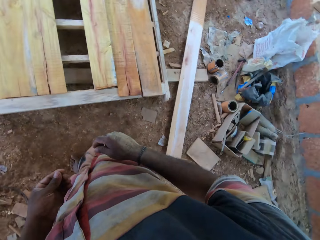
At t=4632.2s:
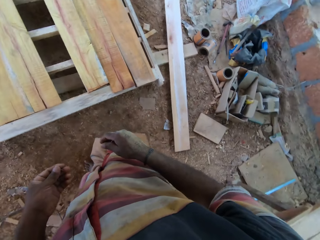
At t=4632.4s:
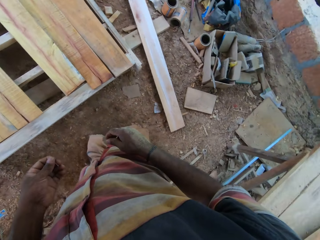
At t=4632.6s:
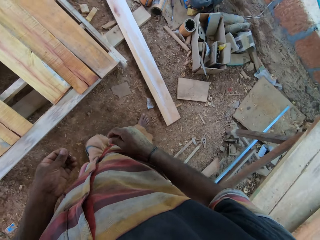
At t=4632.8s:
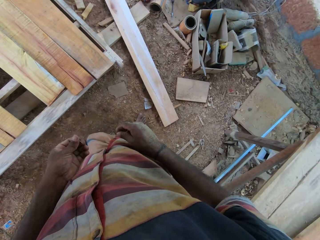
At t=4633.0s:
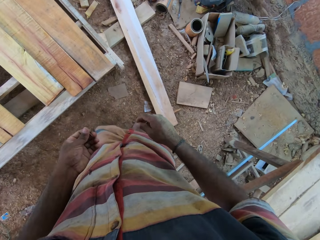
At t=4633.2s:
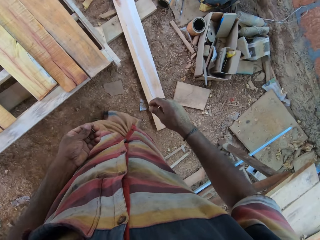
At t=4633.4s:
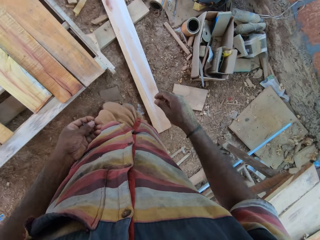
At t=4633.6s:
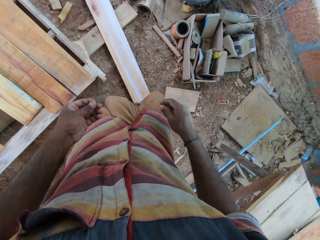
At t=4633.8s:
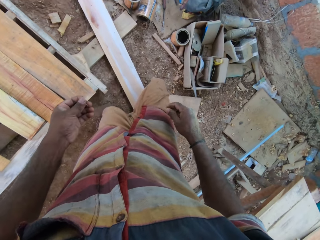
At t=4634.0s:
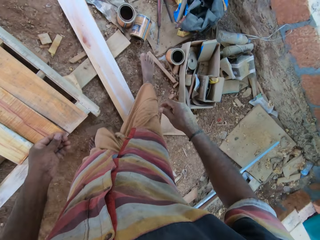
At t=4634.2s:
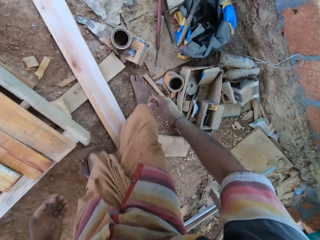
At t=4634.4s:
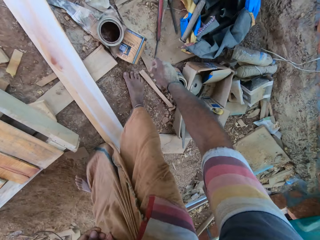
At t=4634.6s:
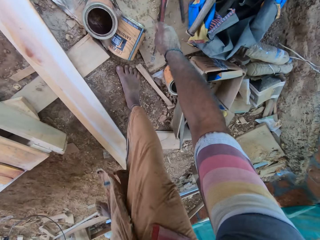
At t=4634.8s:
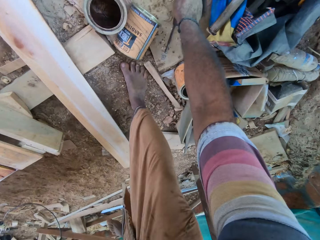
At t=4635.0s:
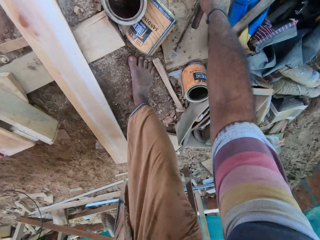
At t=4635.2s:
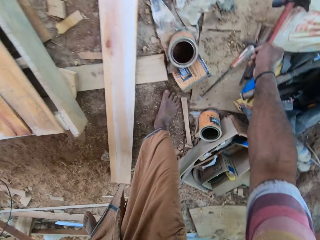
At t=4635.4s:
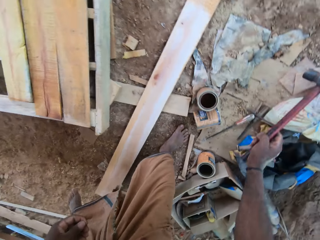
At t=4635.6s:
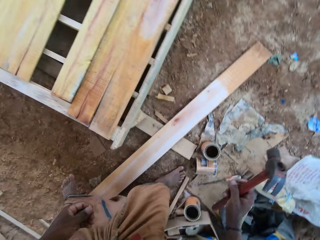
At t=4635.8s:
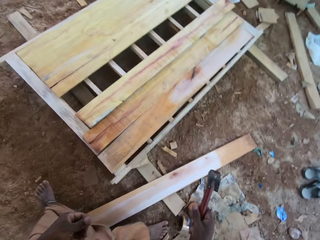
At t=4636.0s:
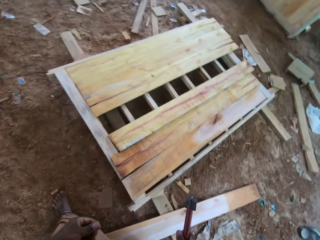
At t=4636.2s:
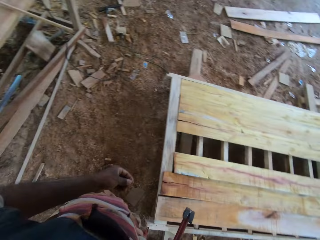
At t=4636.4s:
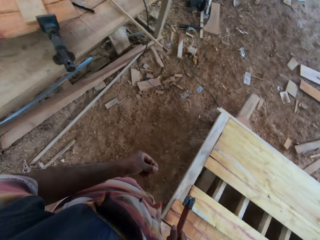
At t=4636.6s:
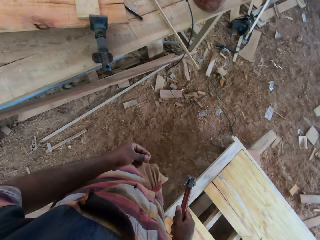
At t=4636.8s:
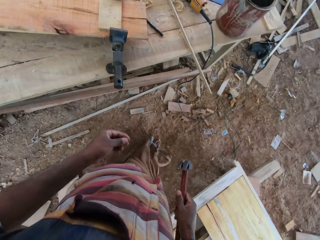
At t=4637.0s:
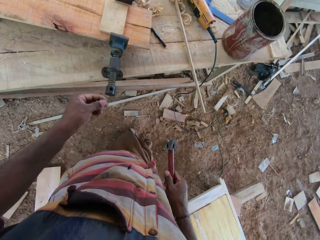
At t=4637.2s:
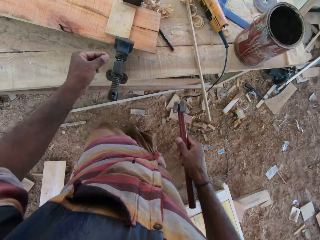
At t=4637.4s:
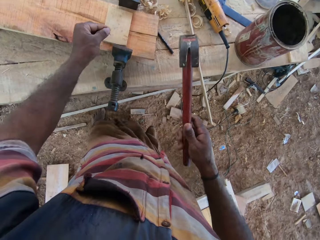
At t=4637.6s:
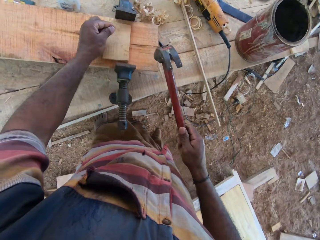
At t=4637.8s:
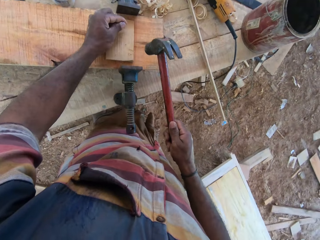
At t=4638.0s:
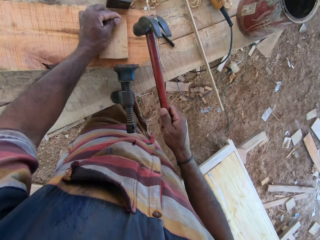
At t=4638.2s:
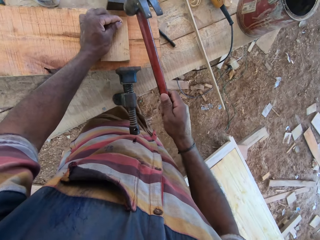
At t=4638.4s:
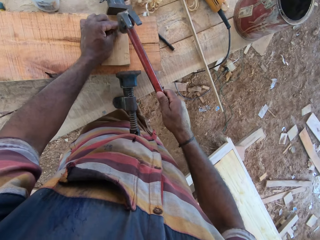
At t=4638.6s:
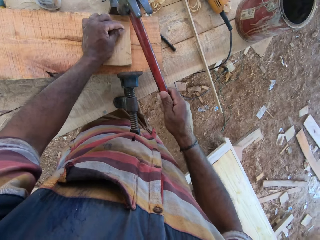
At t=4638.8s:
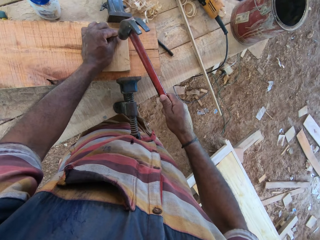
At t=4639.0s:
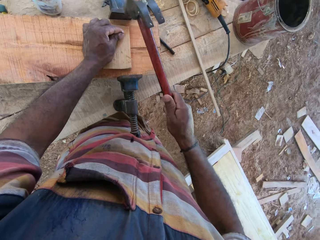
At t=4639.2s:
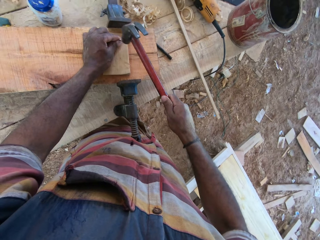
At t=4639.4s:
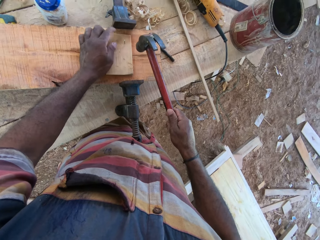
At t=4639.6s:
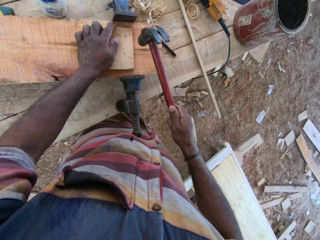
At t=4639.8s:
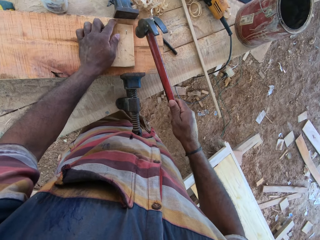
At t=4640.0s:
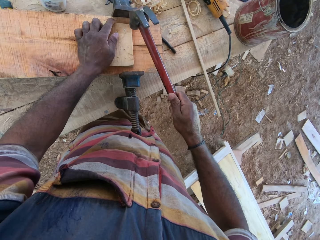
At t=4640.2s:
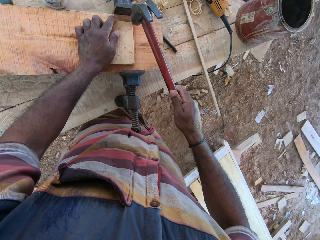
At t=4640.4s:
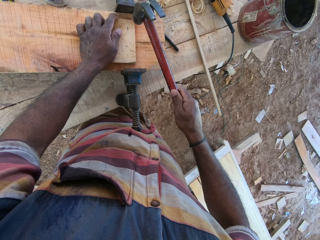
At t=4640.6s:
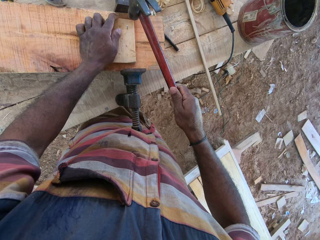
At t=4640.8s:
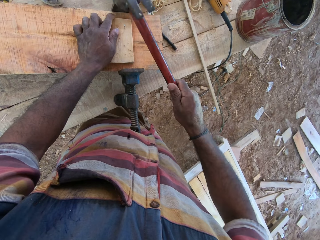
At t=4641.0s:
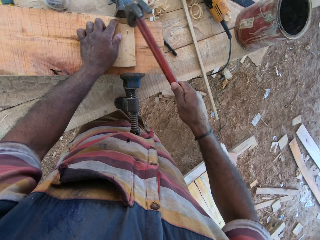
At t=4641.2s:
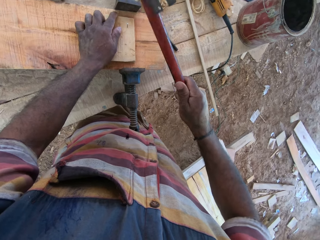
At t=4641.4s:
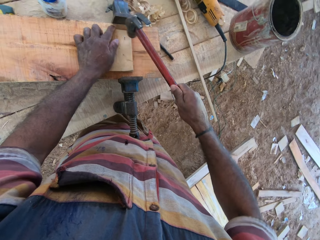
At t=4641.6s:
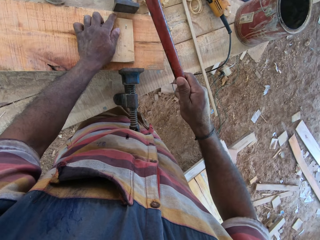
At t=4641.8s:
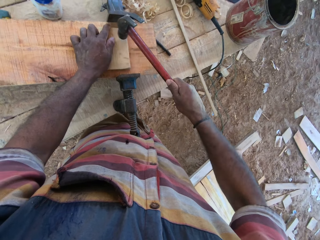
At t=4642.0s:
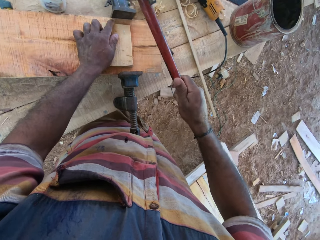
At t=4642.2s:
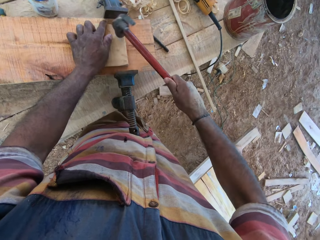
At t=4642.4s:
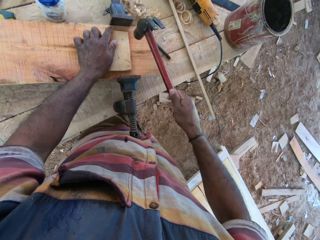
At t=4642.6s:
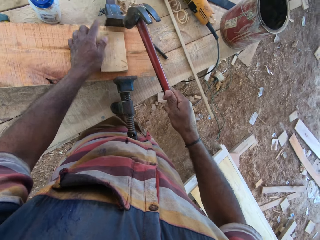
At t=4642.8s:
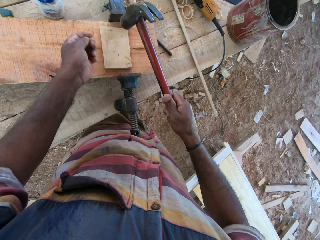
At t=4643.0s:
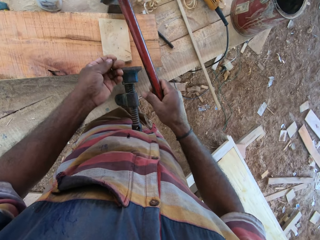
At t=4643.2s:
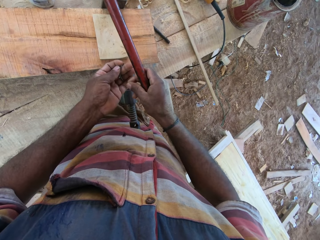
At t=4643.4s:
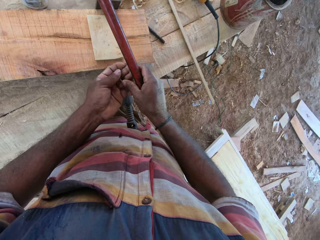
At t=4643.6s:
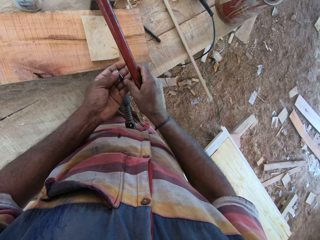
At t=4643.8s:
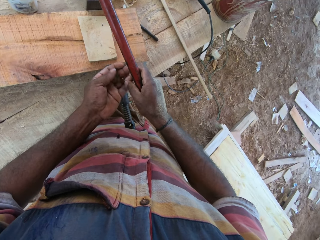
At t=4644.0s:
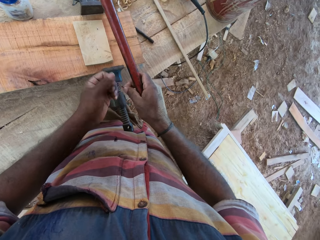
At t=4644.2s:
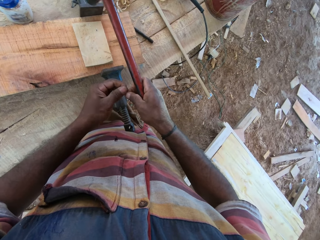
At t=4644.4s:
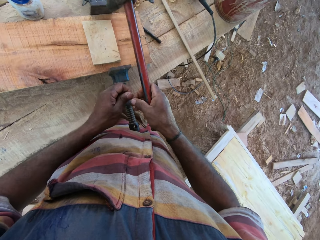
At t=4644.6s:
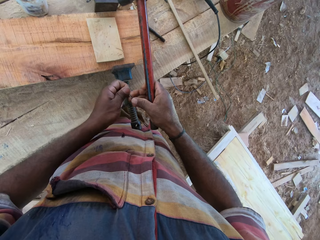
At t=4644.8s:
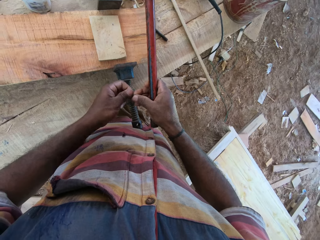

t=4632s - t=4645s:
The camera wearer walks on the ground. They pick a hammer from the ground. They hit the nails on the wood with the hammer. They hit the nail in the wood with the hammer. They hit the nail in the wood with the hammer again.

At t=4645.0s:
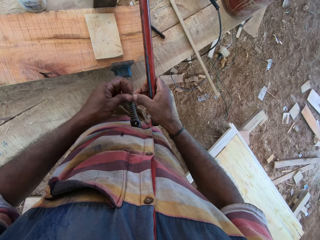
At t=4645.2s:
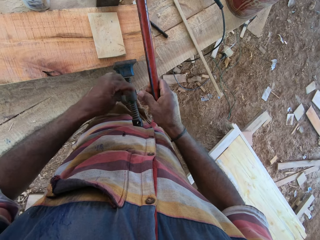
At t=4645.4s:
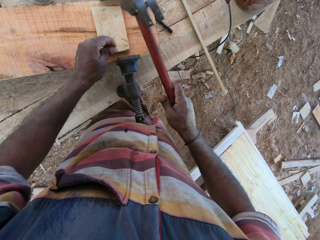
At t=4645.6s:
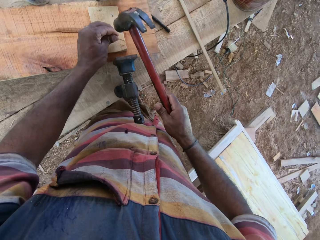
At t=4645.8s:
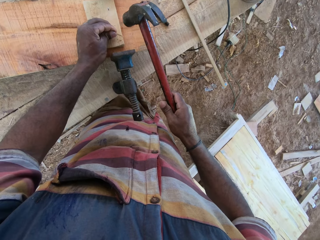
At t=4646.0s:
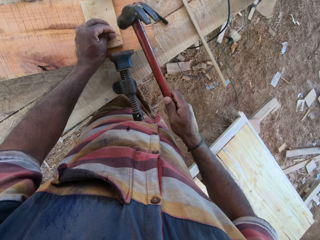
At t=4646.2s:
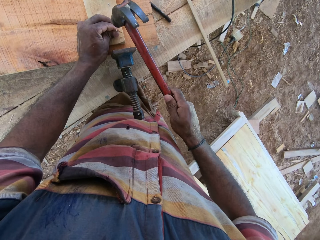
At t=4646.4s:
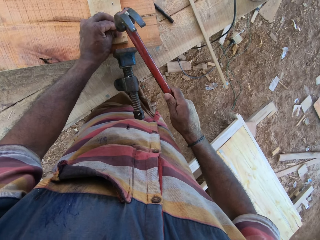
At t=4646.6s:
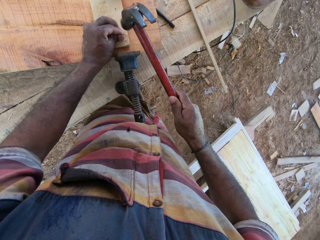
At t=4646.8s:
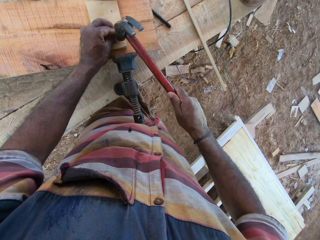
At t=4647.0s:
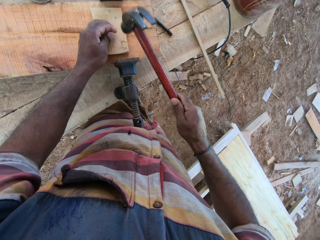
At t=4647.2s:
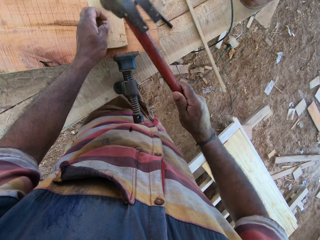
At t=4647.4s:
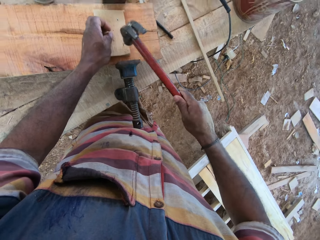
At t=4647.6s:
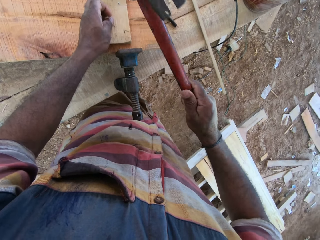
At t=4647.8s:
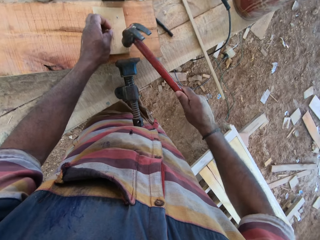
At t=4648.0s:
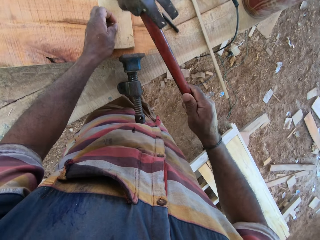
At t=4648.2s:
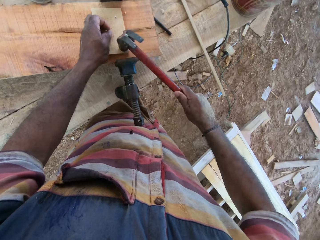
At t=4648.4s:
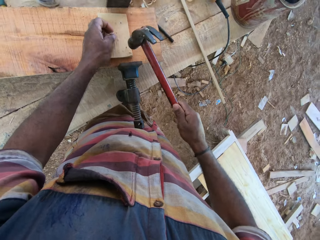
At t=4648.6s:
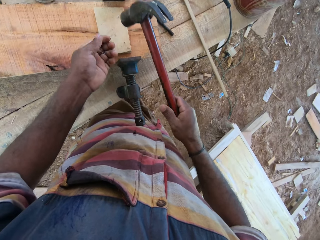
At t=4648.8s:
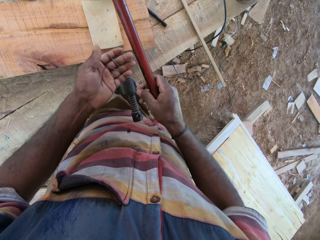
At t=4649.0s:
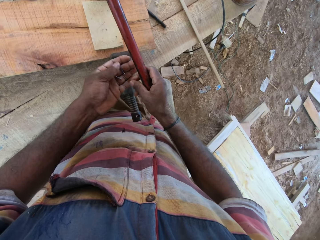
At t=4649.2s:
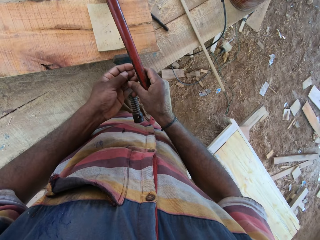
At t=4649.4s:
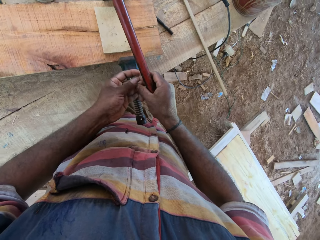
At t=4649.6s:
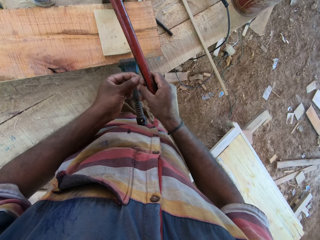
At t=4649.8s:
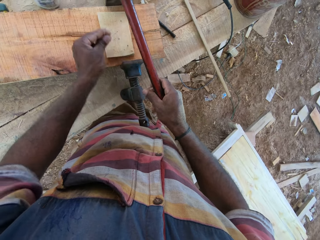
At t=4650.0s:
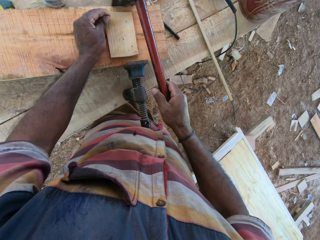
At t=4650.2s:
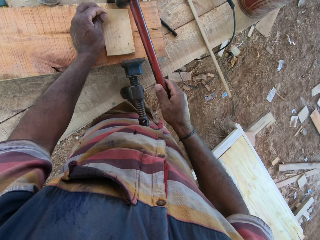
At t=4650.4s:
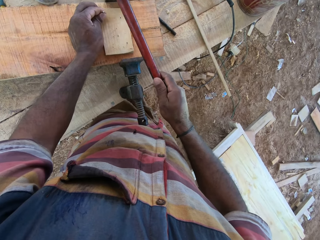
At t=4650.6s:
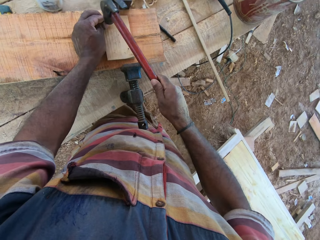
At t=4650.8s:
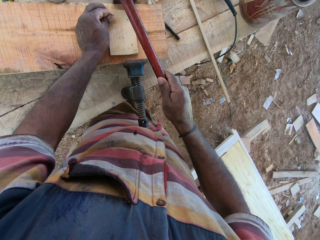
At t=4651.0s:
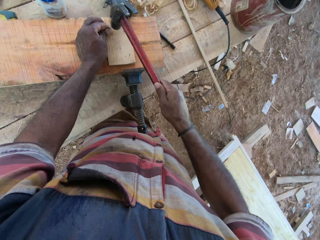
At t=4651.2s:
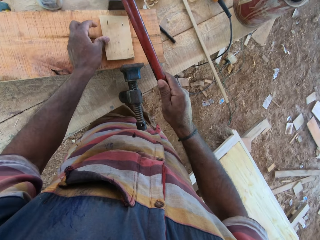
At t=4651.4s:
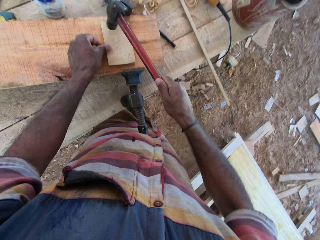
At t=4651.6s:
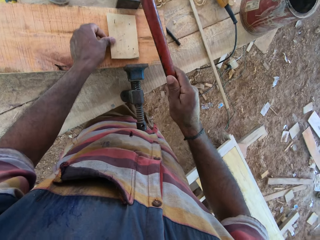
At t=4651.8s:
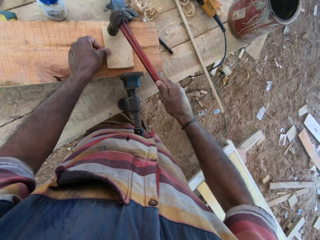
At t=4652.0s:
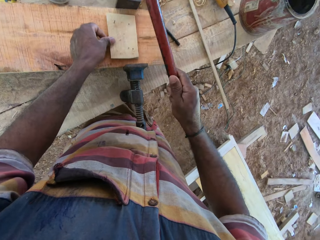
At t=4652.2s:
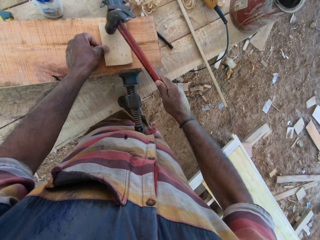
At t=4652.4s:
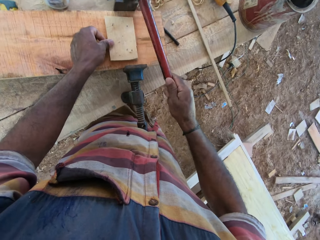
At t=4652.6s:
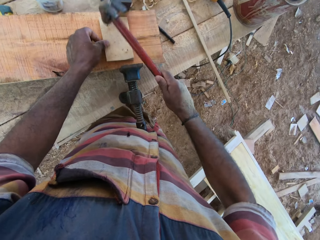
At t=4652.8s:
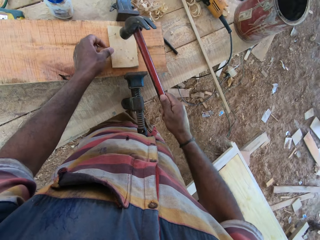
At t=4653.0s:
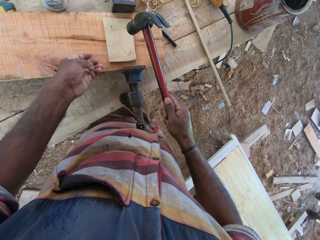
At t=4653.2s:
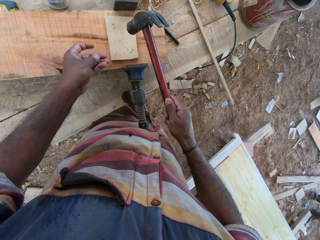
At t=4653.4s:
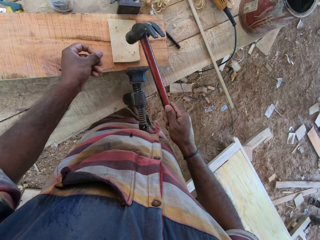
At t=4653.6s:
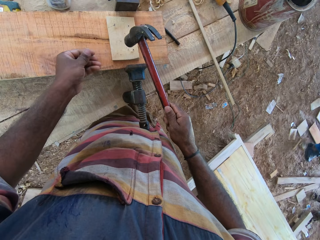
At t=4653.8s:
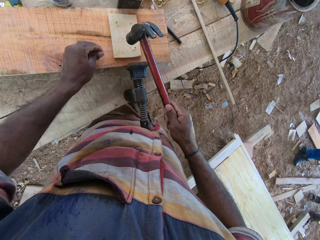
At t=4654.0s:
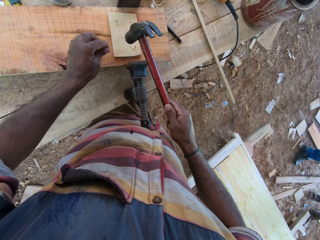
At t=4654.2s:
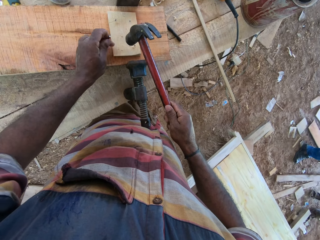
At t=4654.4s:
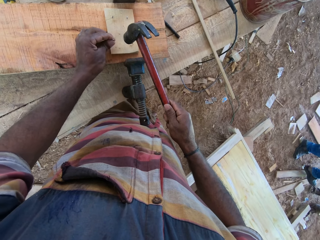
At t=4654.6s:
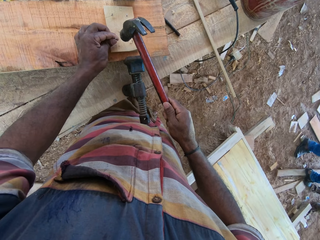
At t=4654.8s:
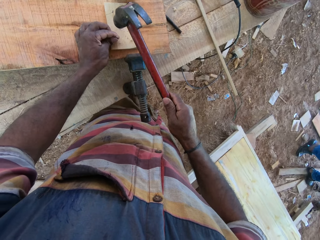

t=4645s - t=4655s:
The camera wearer puts a nail on the wood. They hit the nail in the wood with a hammer repeatedly. They put a nail on the wood. They hit the nail in the wood with the hammer. They hit the nail in the wood with the hammer again.
